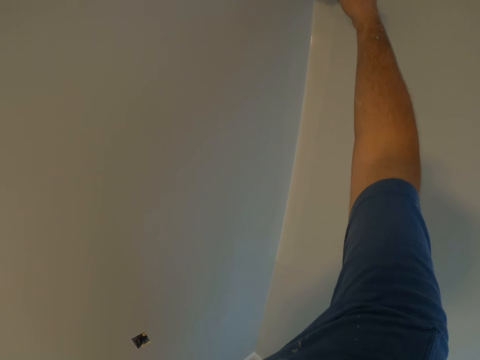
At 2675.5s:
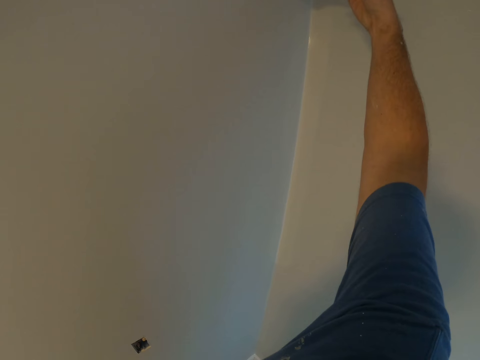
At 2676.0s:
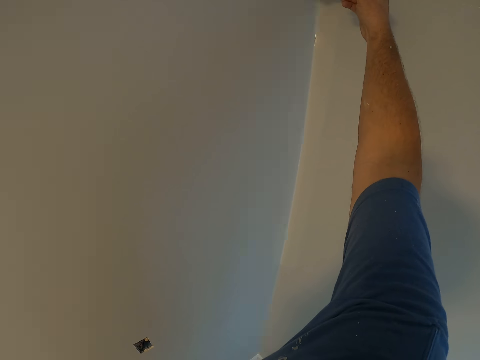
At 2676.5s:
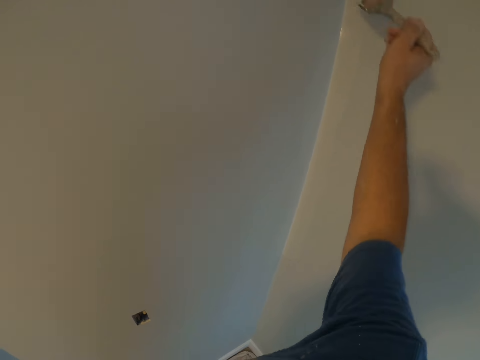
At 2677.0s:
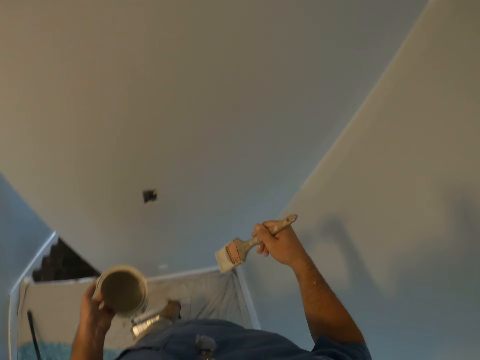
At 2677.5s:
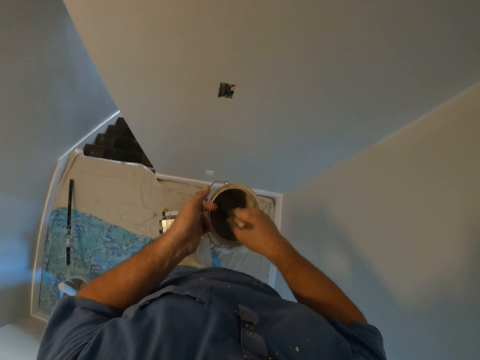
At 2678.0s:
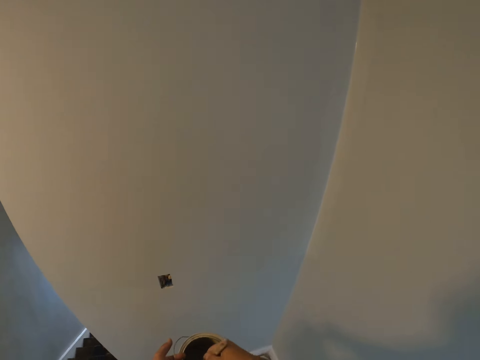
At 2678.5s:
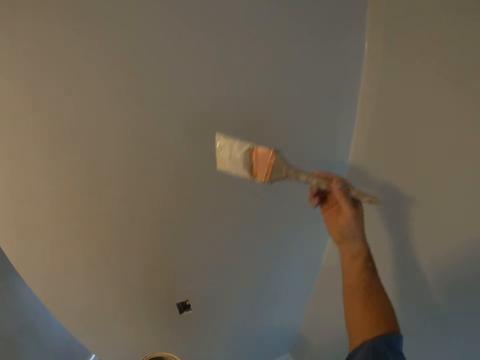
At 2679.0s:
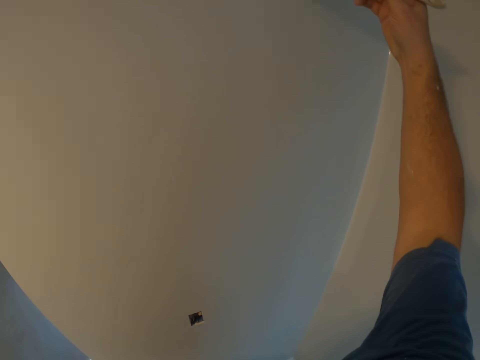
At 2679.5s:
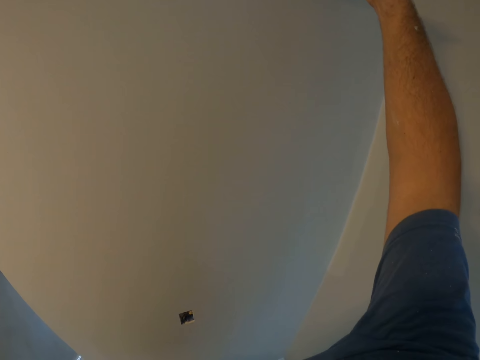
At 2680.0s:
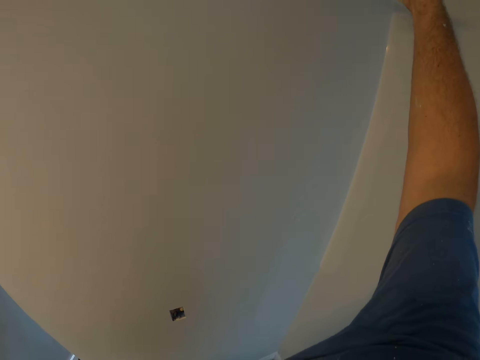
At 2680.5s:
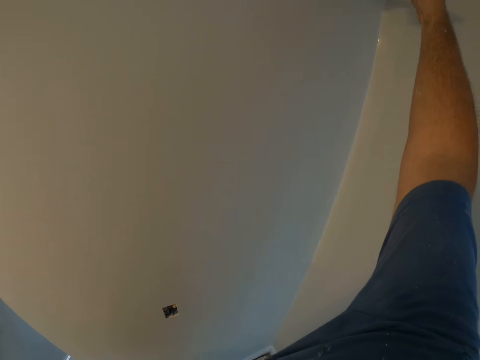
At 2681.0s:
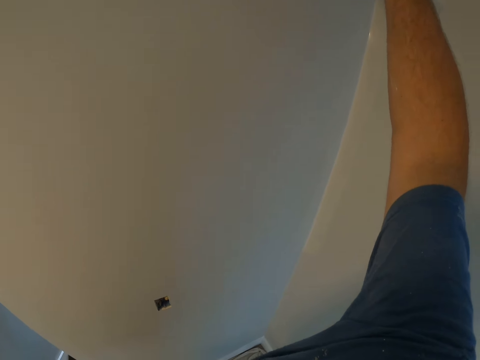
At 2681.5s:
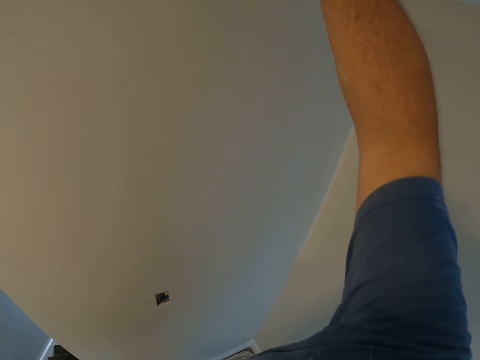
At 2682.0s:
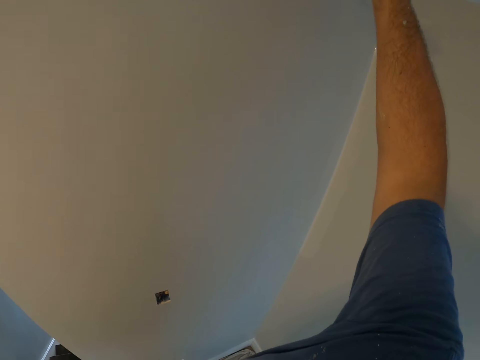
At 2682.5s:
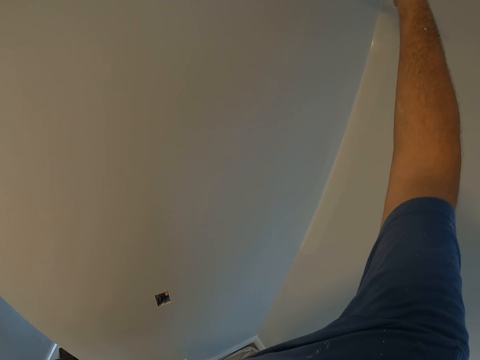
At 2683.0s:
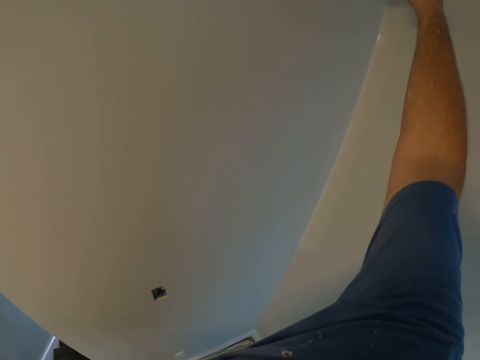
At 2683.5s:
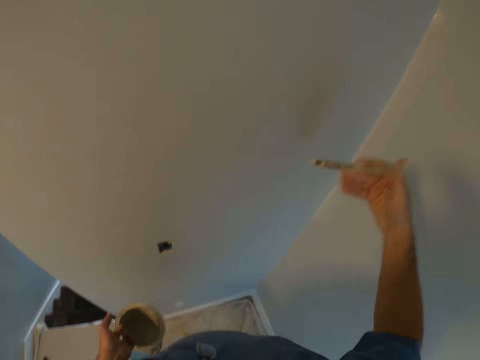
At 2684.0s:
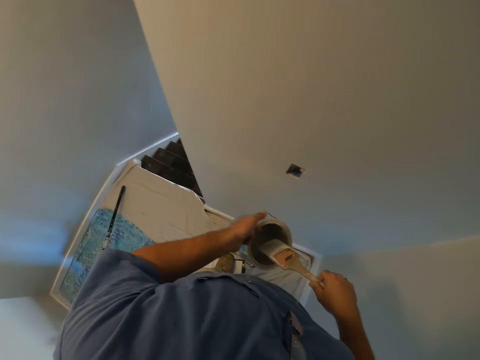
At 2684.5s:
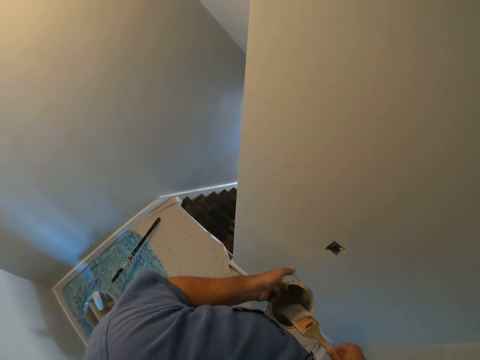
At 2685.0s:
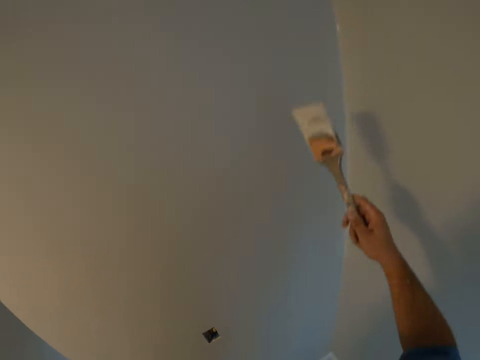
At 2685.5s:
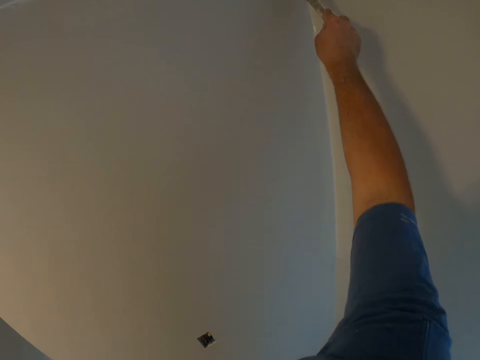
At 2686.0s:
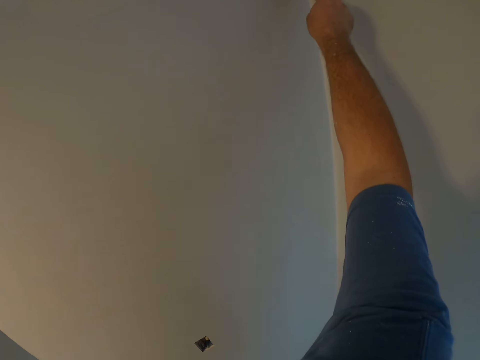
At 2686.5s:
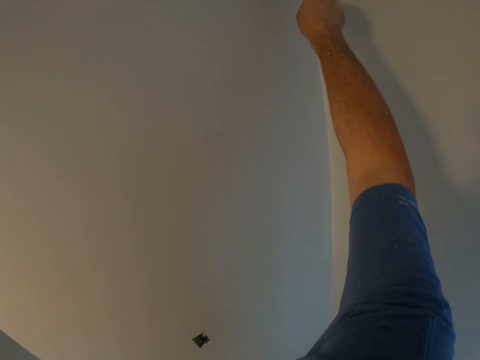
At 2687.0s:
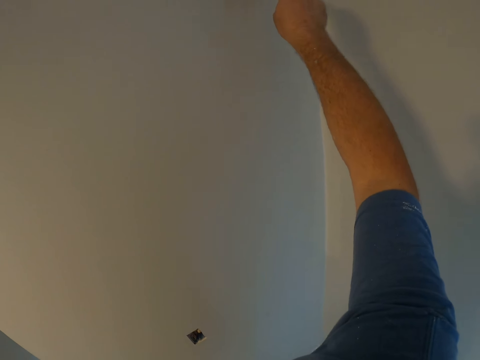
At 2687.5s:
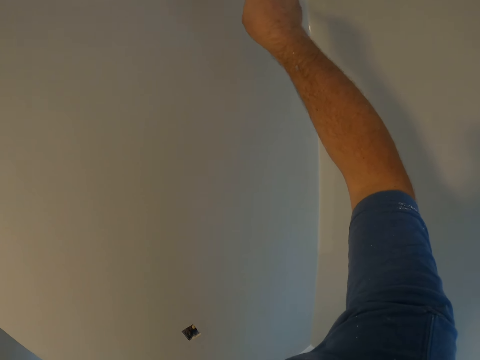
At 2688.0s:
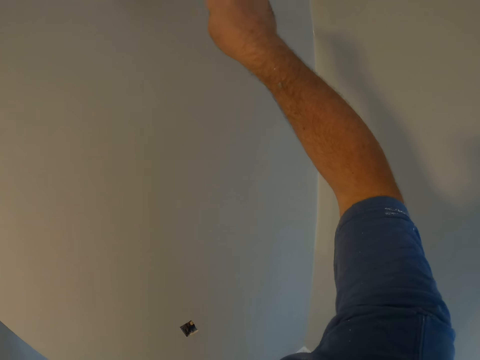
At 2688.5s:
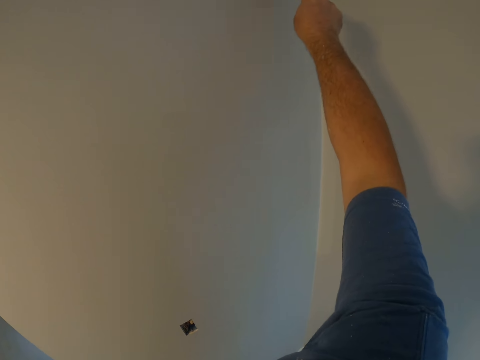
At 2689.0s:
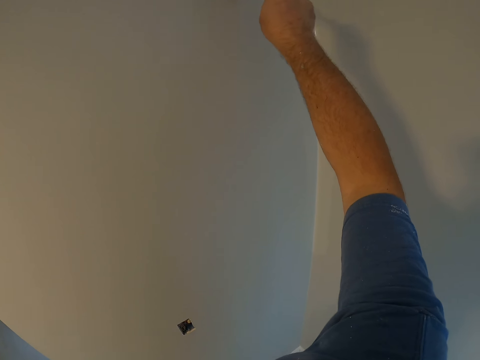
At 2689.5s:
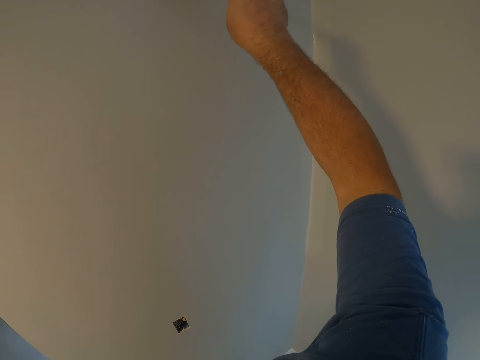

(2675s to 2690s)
The camera wearer stops painting the wall. They dip the paint brush in the container with paint. They take out the paint brush from the container with paint. They paint the wall with the paint brush. They stop painting the wall. They dip the paint brush in the container with paint. They take out the paint brush from the container with paint. They paint the wall with the paint brush.

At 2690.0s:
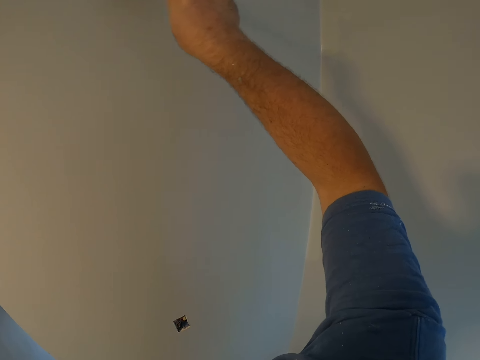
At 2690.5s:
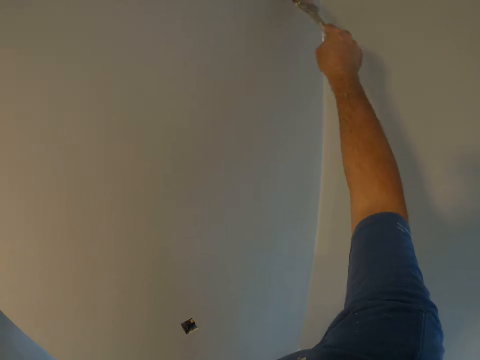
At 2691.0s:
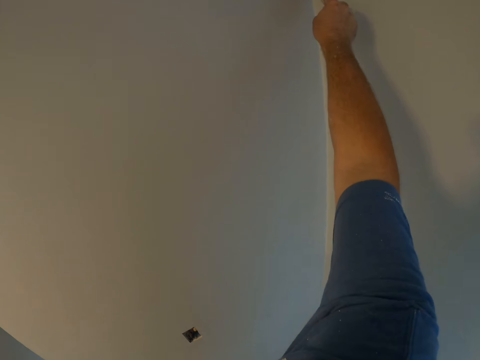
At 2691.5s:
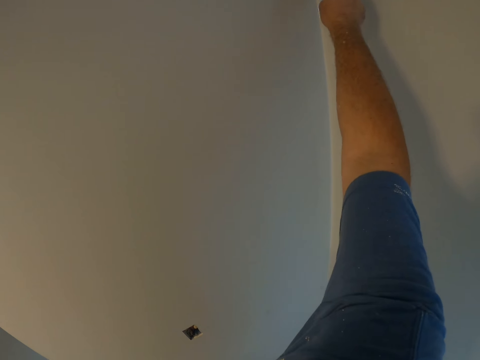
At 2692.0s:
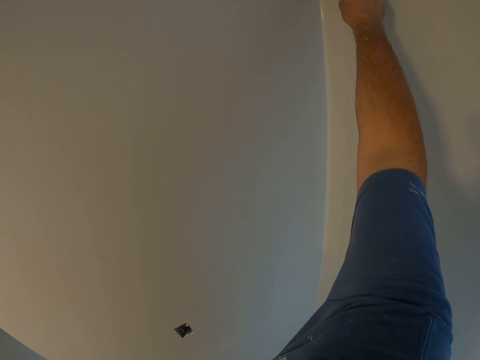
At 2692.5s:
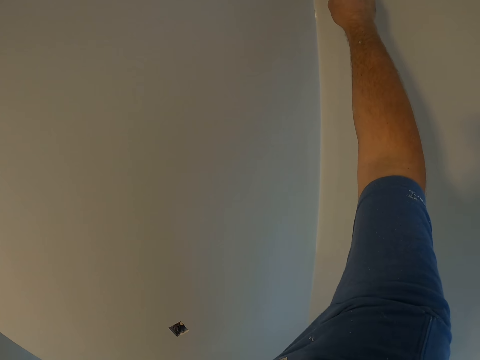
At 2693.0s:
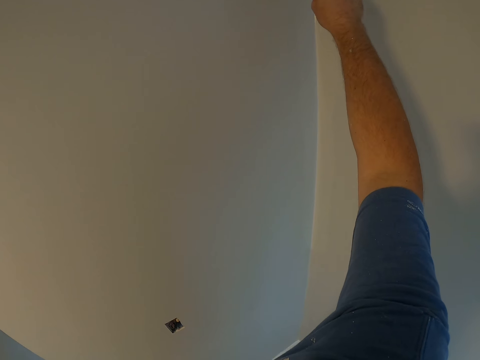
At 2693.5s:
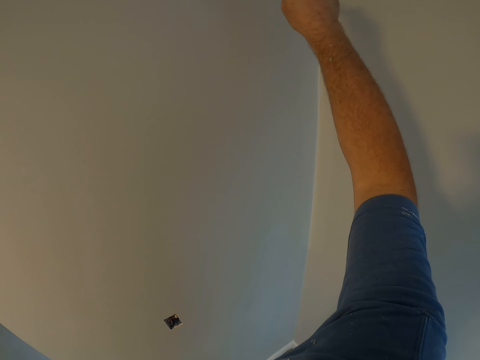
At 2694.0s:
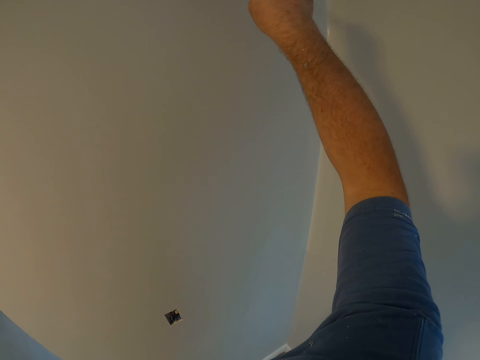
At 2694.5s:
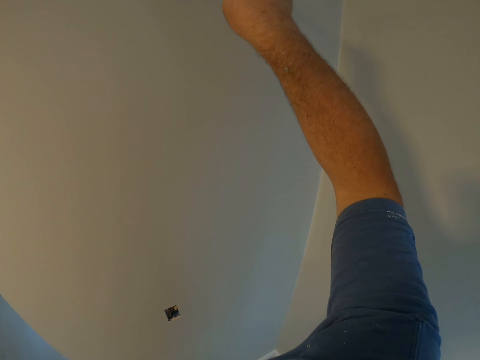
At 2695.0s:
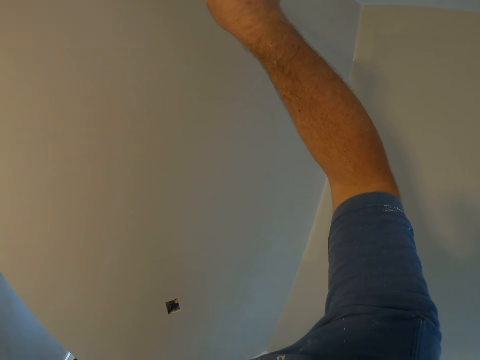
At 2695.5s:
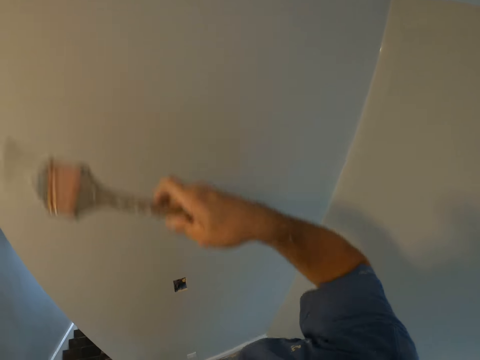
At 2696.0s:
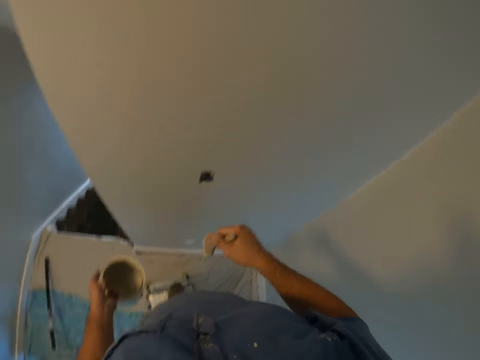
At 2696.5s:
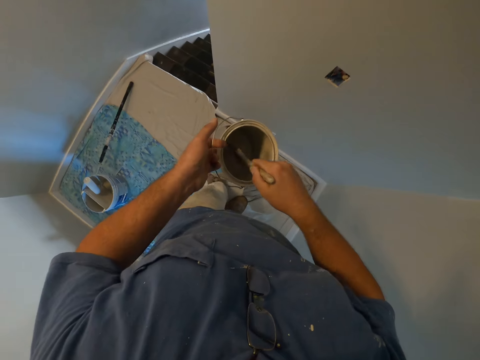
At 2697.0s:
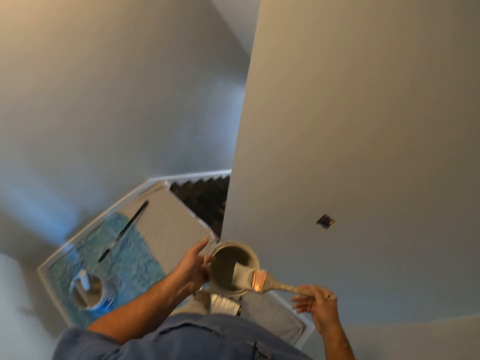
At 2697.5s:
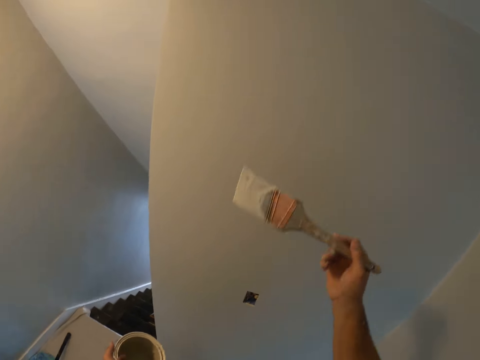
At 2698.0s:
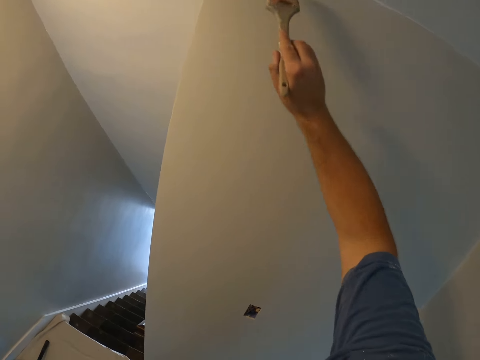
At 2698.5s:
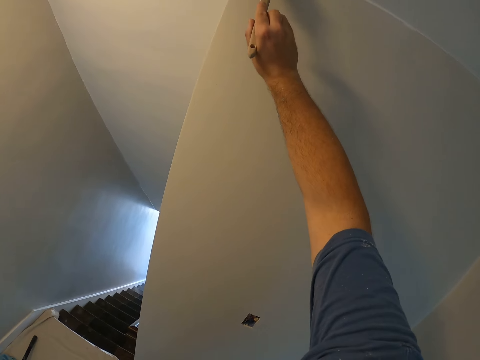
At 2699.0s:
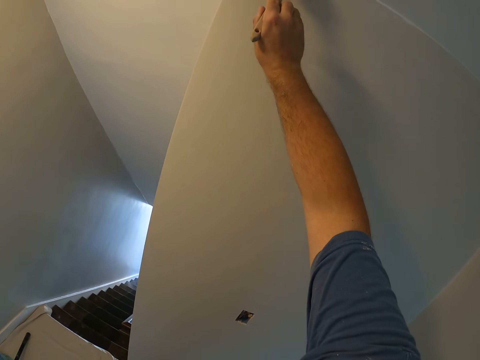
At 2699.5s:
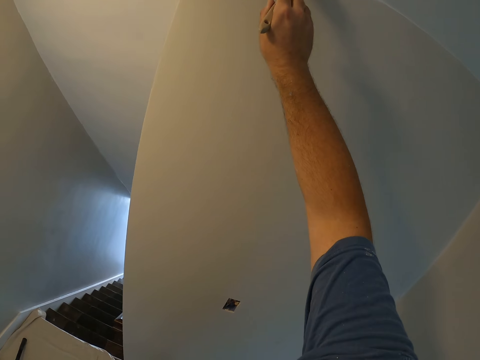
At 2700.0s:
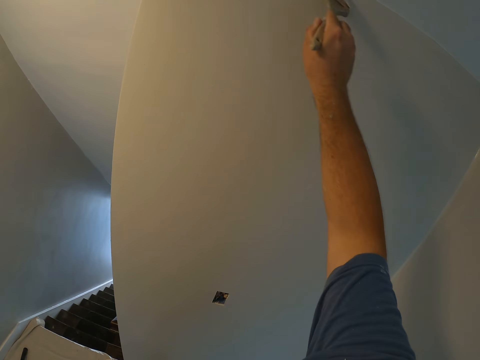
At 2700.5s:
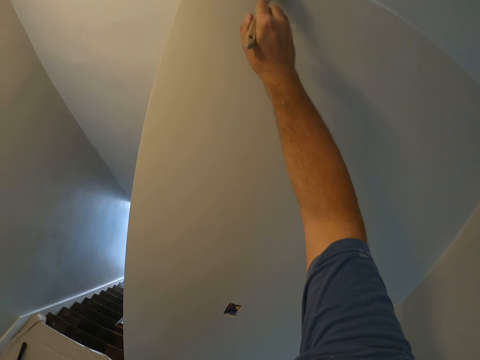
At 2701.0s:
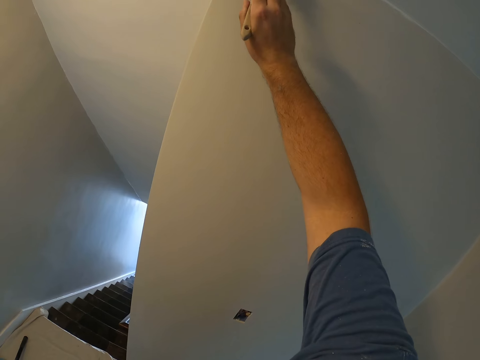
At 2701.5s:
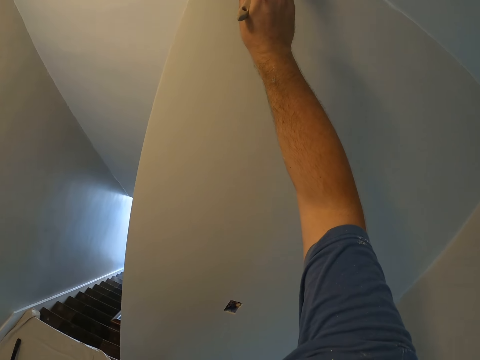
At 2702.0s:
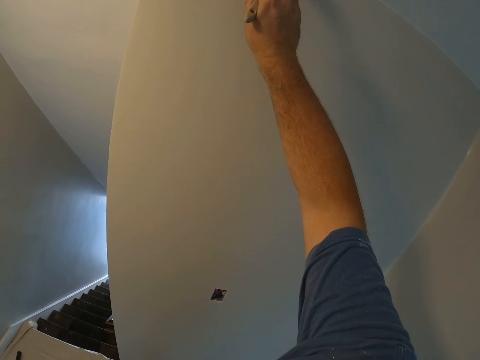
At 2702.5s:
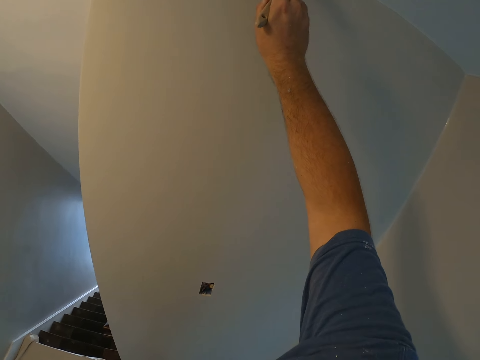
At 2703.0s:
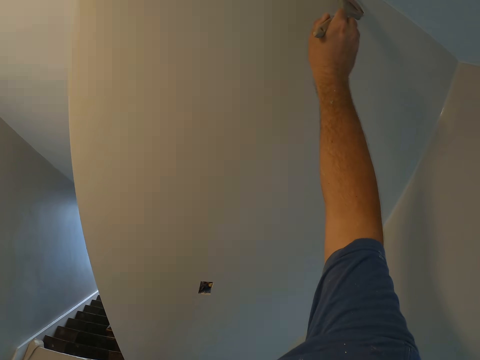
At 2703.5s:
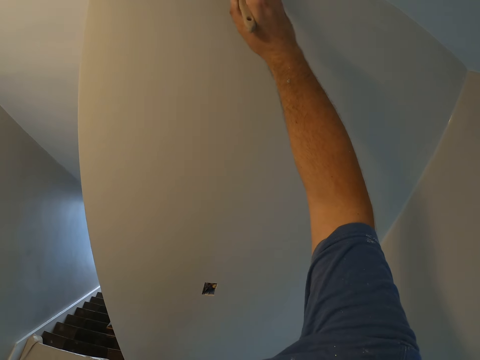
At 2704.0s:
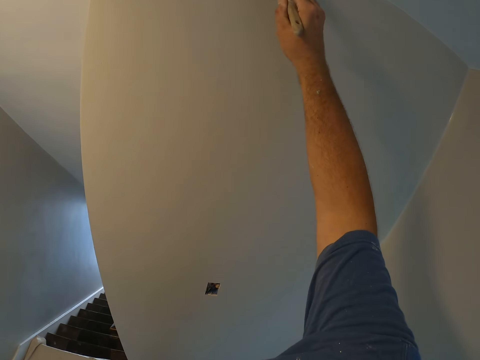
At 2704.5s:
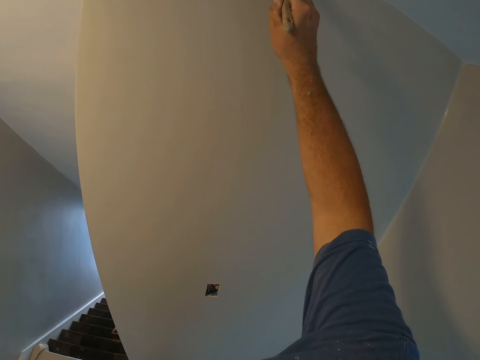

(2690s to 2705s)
The camera wearer stops painting the wall. They dip the paint brush in the container with paint. They take out the paint brush from the container with paint. They paint the wall with the paint brush.
